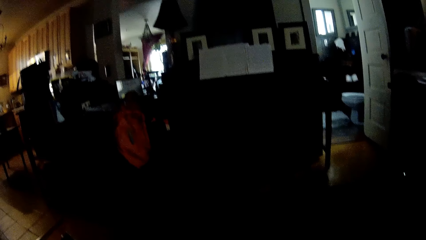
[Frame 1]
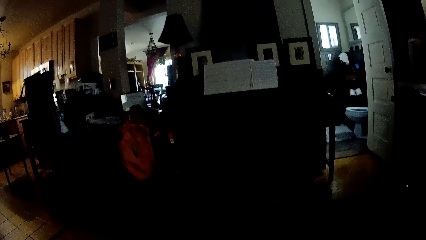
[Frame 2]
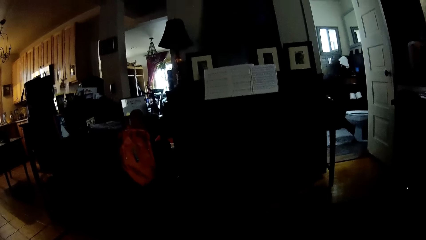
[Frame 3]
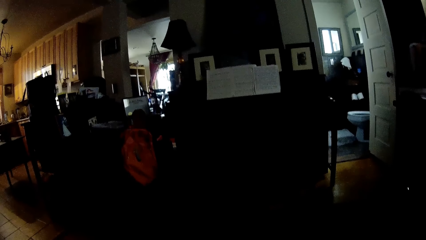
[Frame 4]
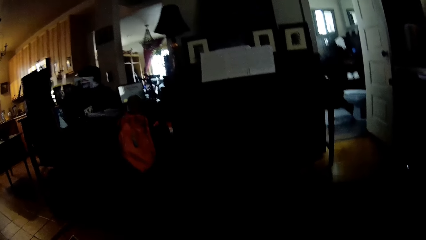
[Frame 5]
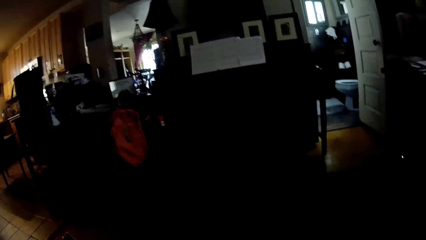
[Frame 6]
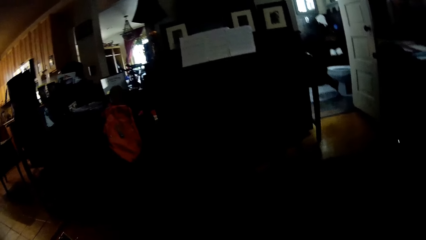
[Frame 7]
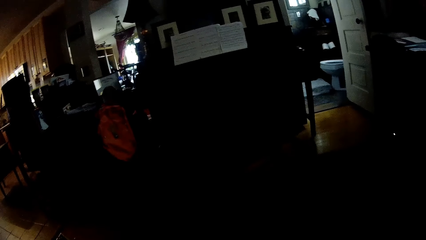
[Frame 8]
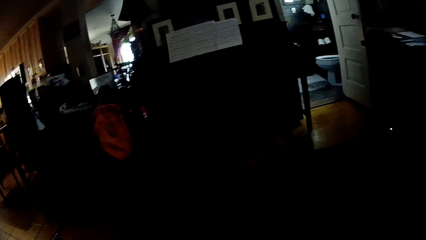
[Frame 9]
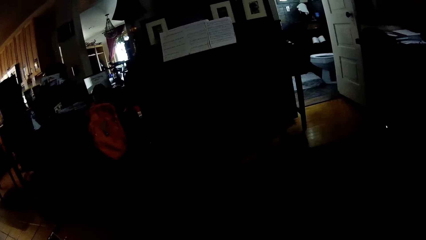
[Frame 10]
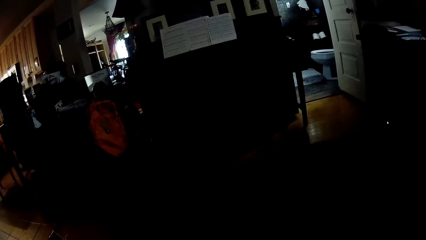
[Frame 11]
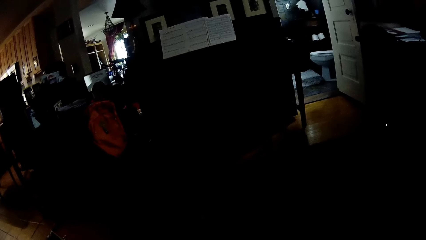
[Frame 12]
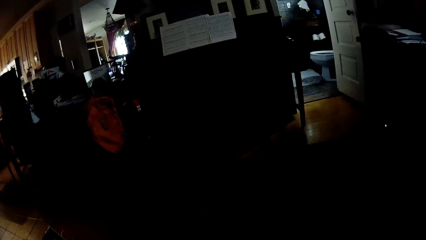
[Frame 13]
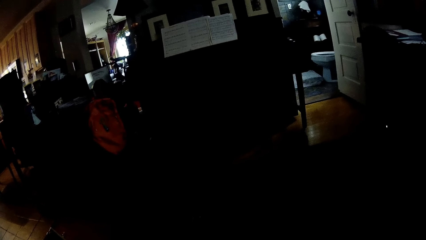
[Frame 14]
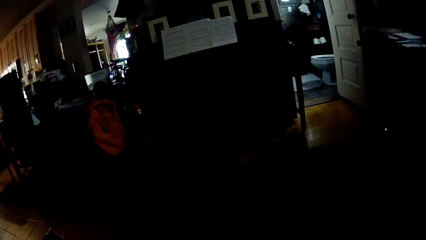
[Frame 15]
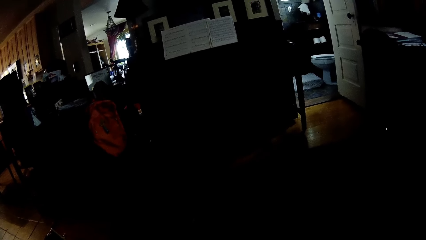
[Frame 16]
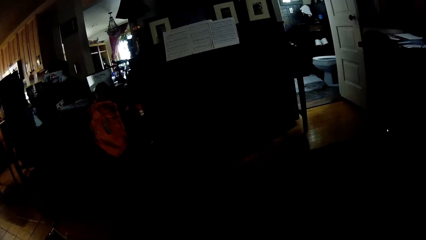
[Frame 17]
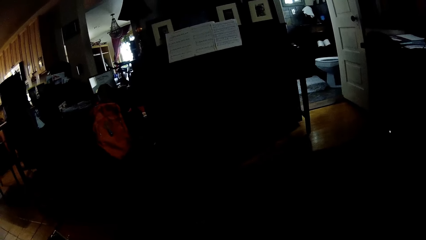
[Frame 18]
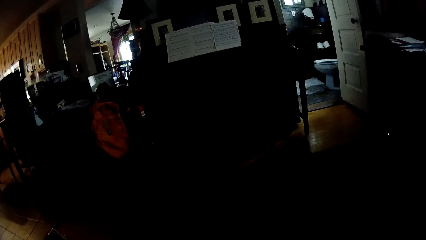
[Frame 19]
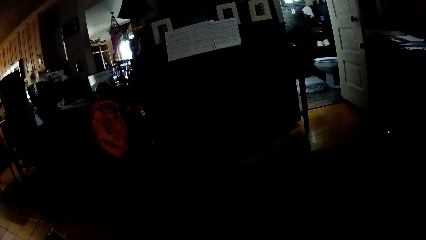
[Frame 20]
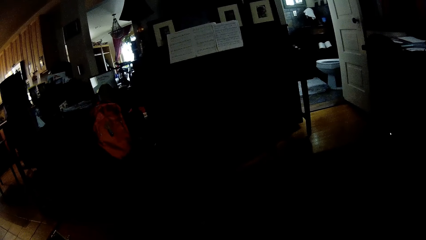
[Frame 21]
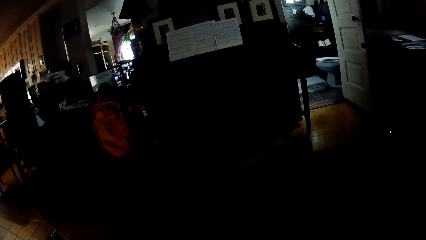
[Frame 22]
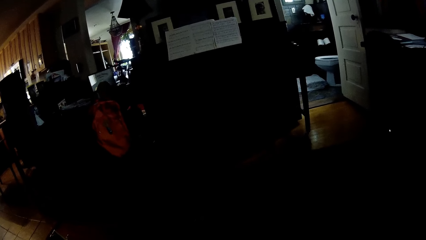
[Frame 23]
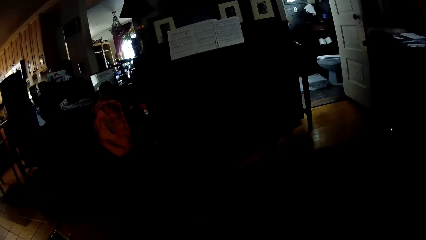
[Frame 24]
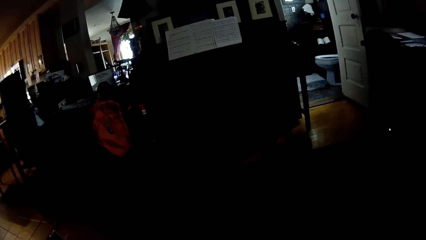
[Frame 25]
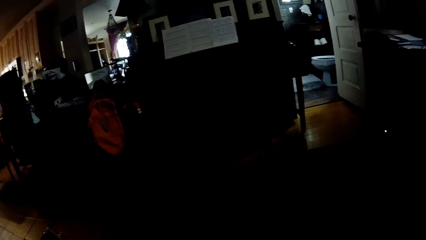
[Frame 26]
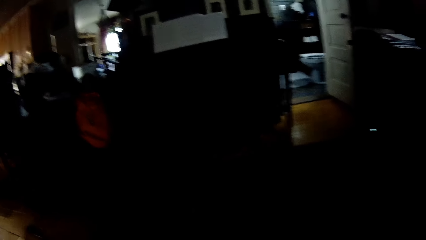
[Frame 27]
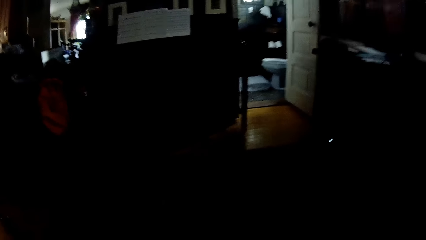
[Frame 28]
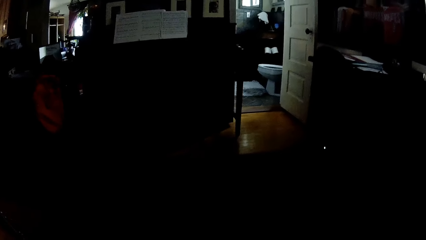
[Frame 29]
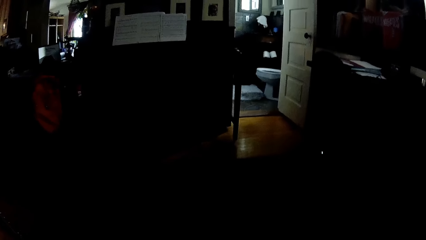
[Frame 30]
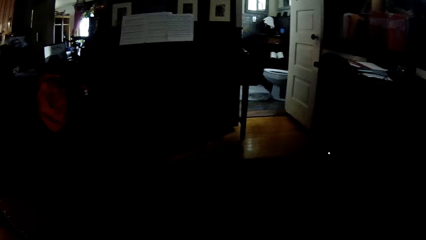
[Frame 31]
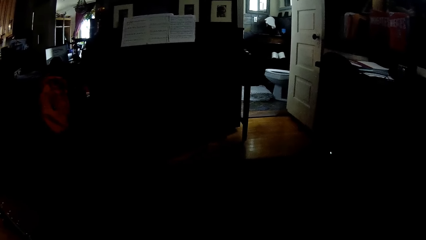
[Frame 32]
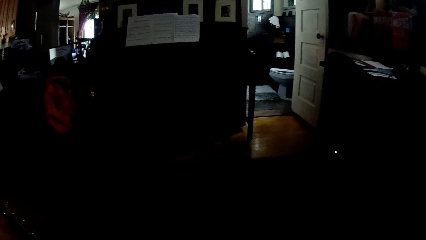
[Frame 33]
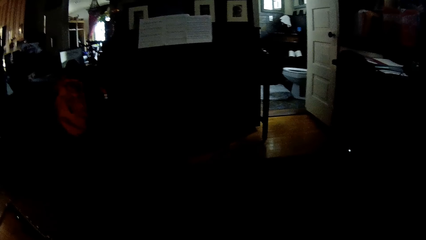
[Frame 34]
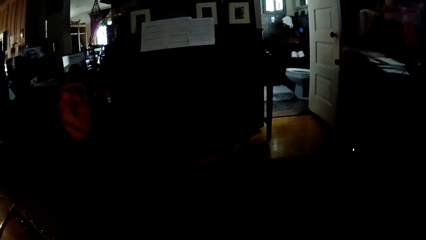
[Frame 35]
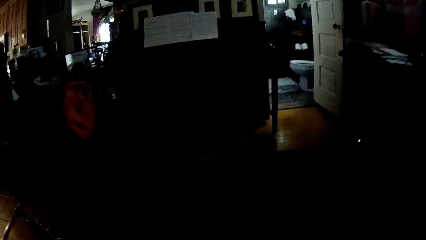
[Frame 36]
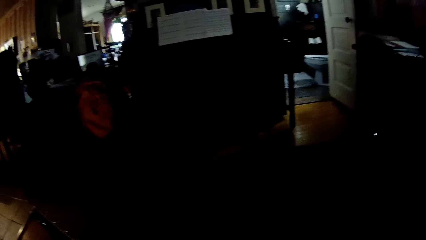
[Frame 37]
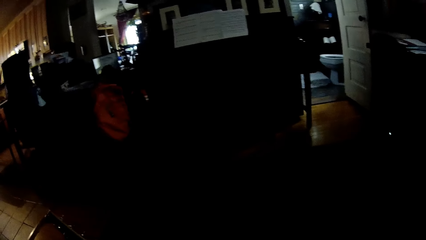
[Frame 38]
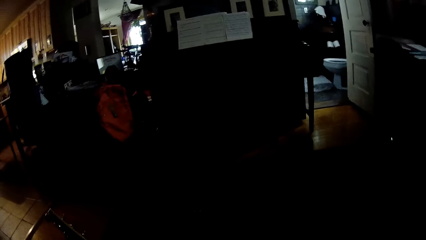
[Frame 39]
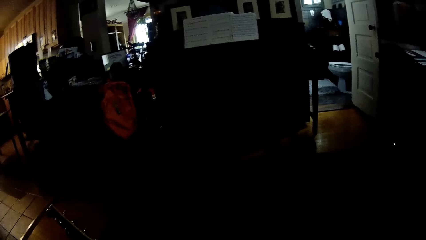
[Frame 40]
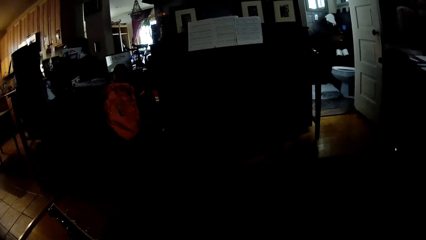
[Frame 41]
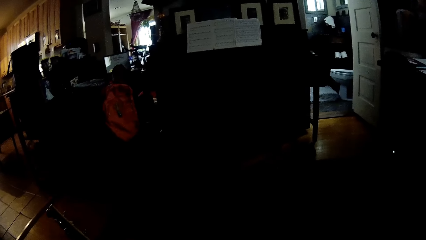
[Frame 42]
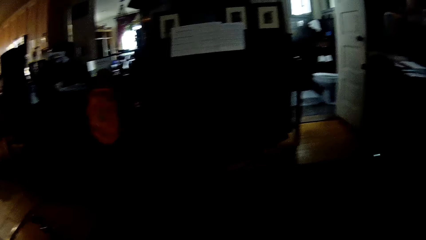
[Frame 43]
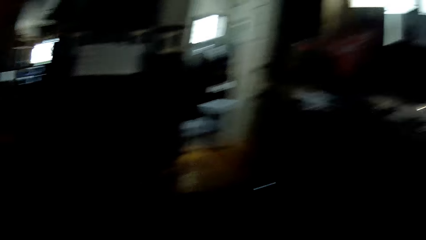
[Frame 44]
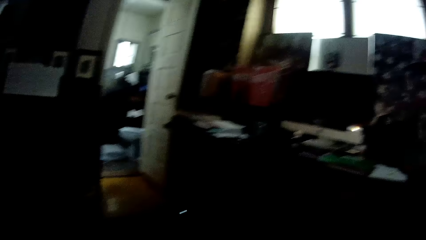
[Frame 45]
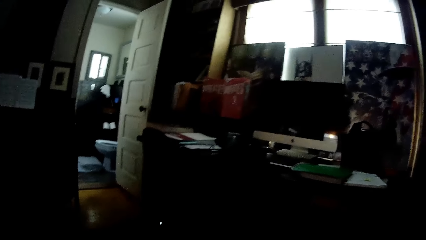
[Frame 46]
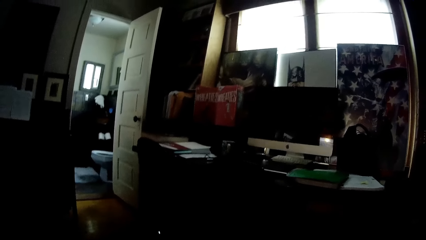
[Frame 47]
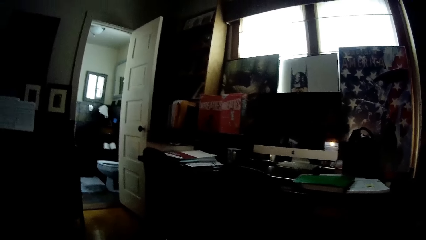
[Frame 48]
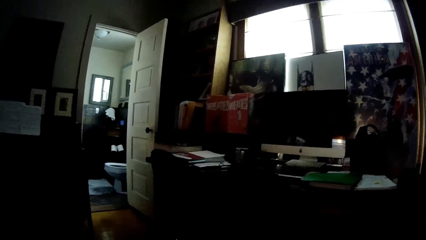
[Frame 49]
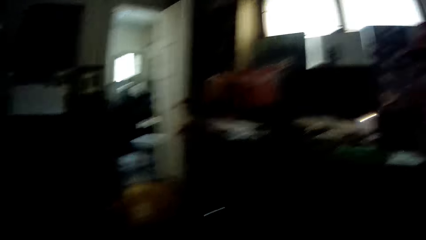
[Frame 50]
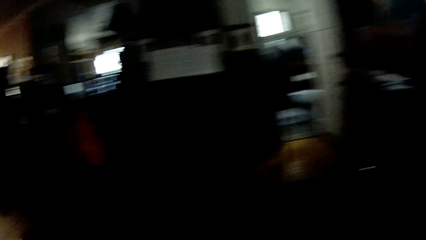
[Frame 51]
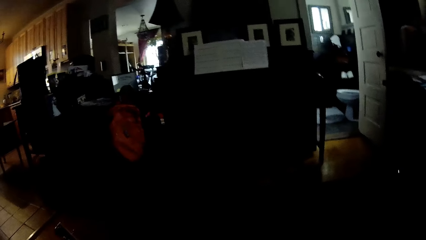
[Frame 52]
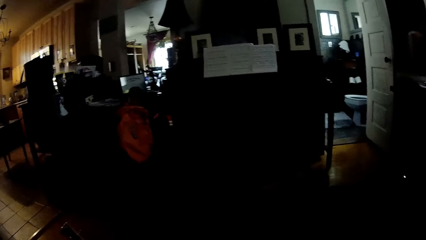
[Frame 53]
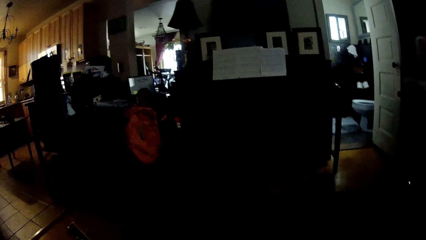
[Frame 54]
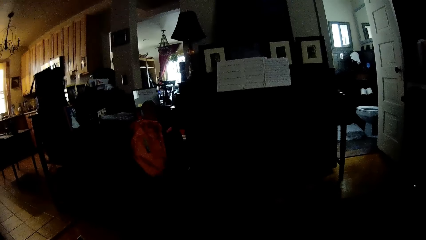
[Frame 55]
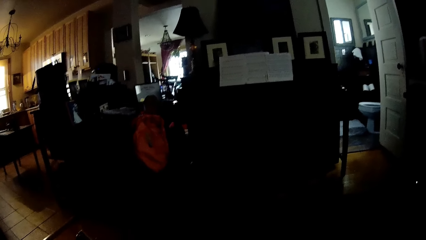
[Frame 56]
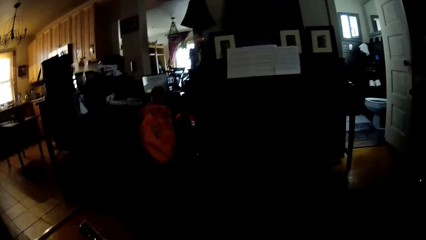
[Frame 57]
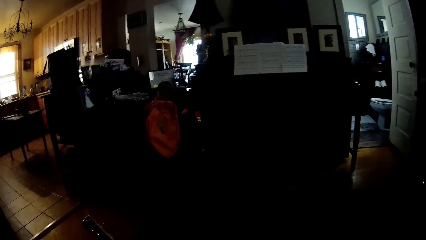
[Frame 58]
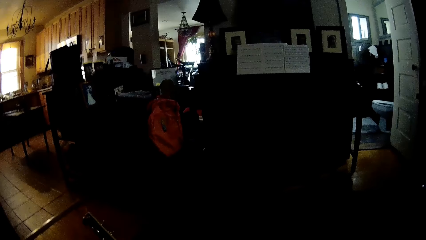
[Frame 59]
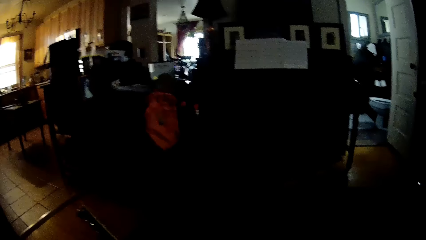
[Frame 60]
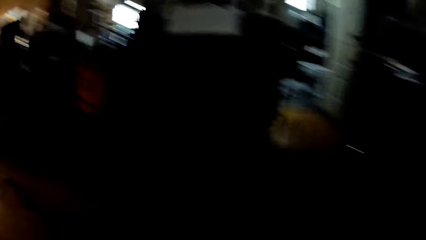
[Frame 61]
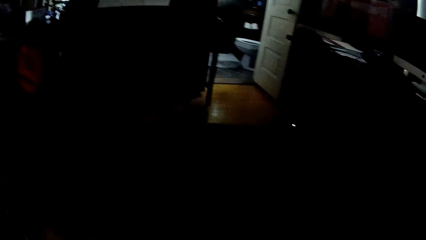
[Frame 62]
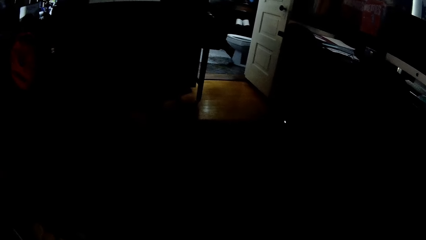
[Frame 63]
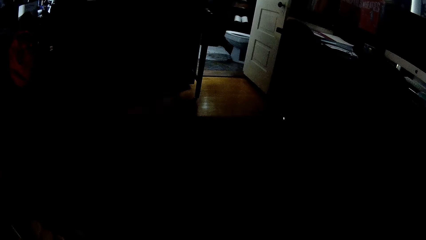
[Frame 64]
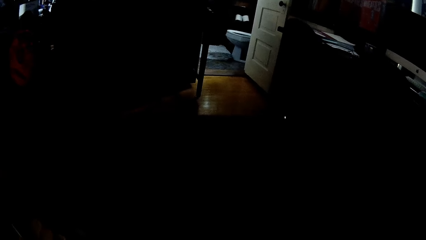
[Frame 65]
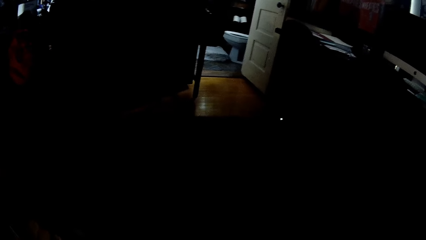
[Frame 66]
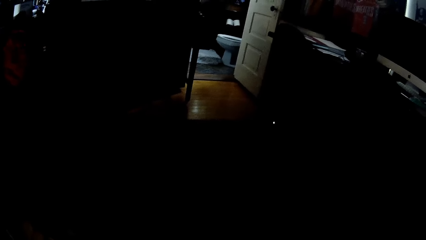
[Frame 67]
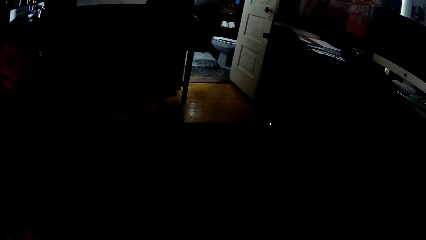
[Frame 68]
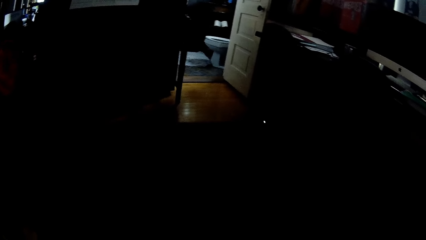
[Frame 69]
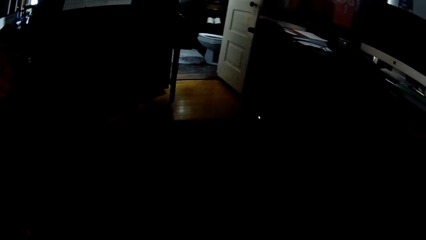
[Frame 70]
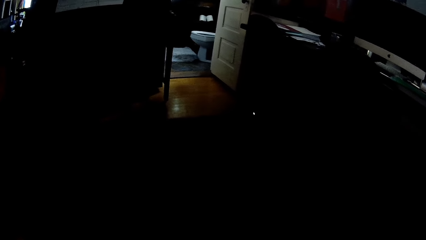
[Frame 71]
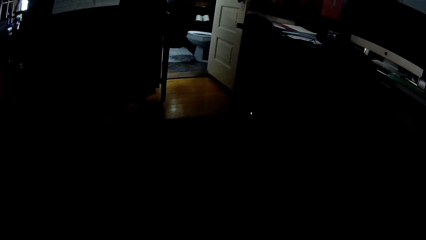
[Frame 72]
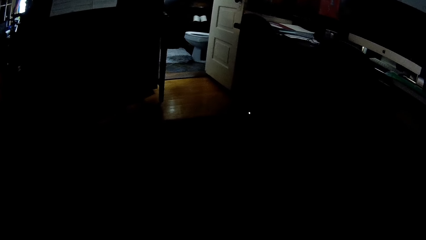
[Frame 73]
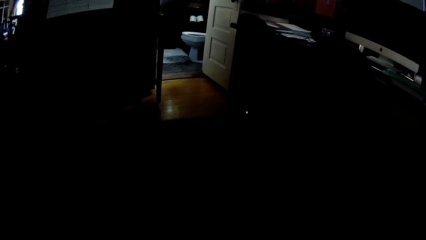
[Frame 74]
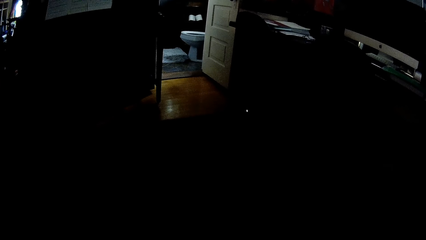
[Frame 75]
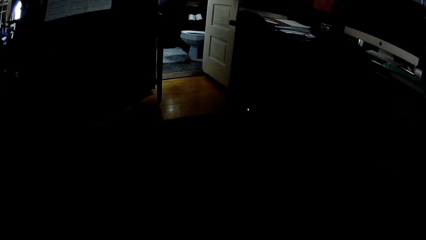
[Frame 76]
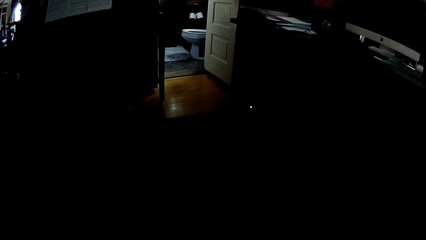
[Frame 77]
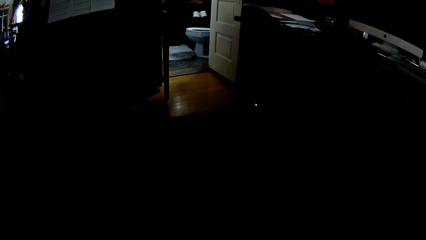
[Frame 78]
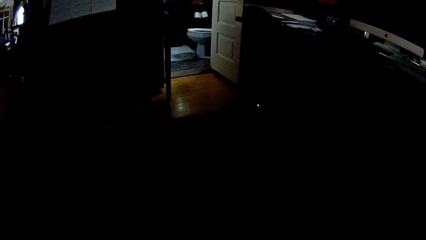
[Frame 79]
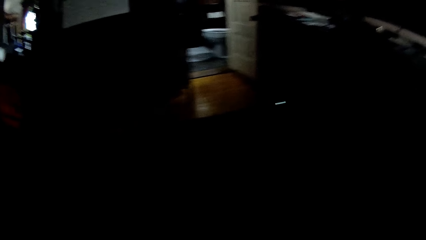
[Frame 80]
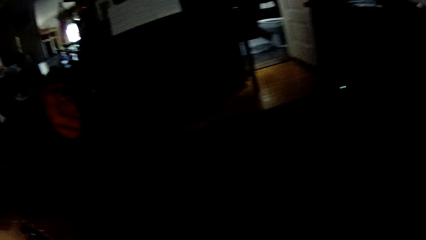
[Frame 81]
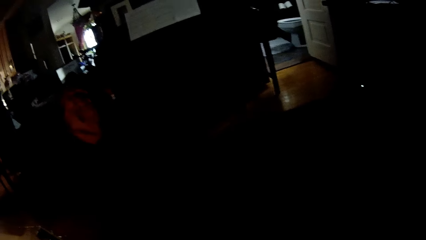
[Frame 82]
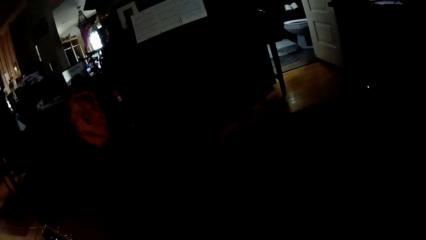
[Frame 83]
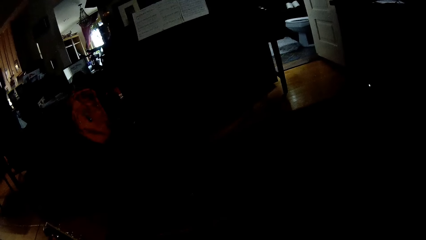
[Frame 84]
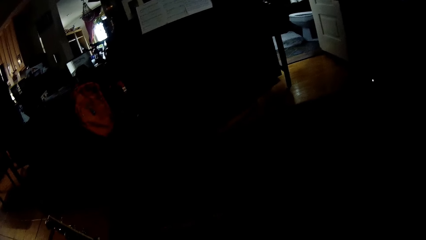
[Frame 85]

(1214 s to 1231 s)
The camera wearer looks around the house. They stare at a person.
